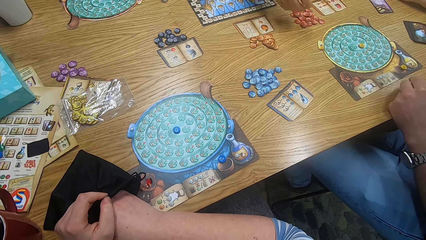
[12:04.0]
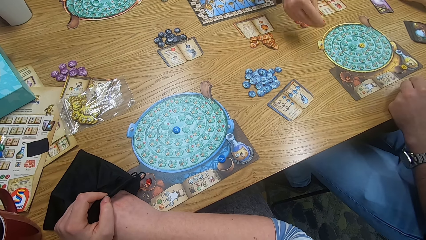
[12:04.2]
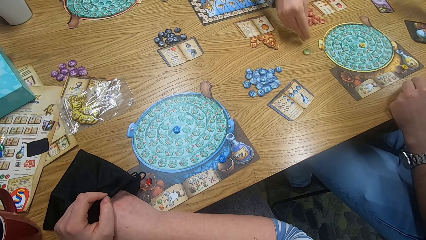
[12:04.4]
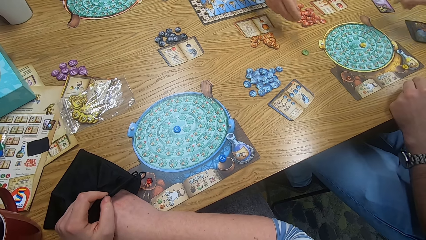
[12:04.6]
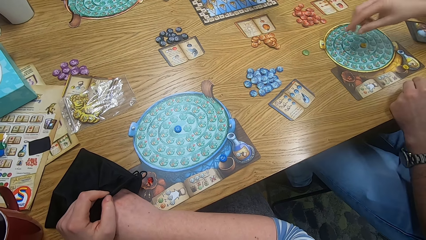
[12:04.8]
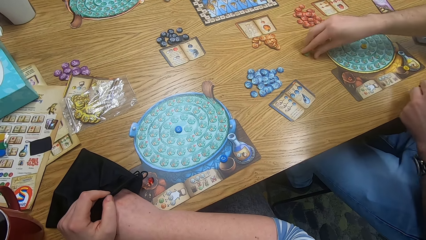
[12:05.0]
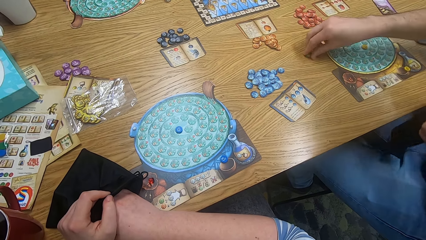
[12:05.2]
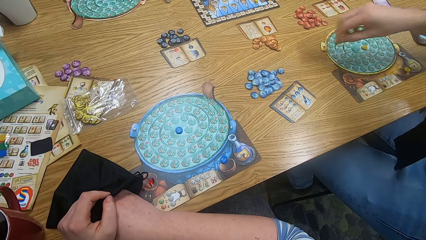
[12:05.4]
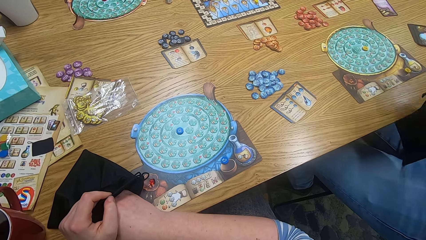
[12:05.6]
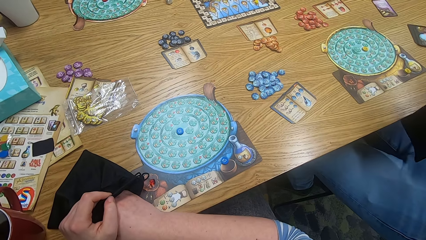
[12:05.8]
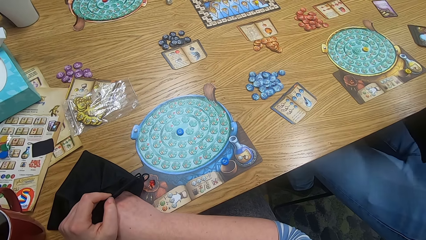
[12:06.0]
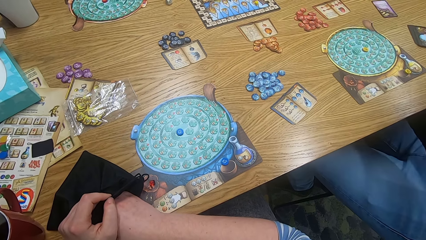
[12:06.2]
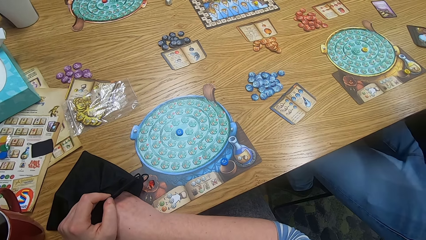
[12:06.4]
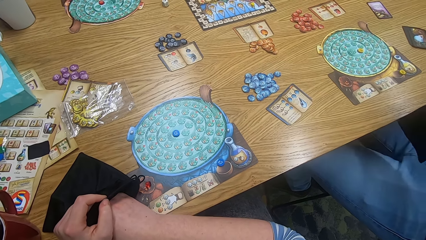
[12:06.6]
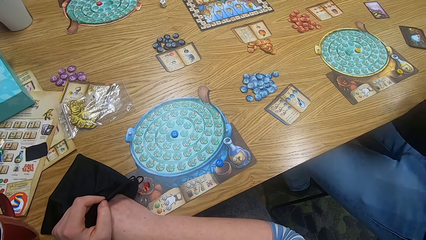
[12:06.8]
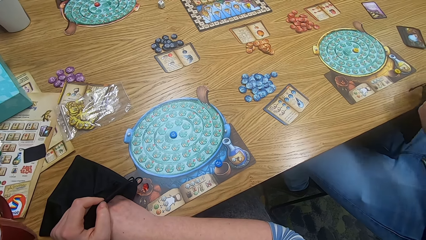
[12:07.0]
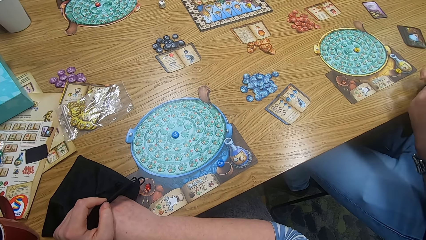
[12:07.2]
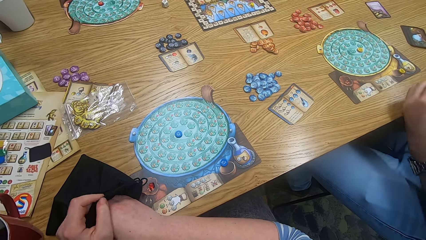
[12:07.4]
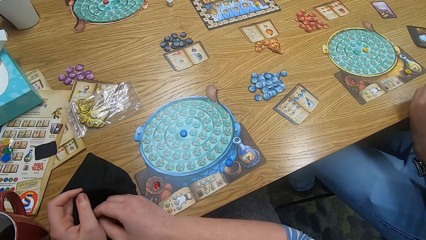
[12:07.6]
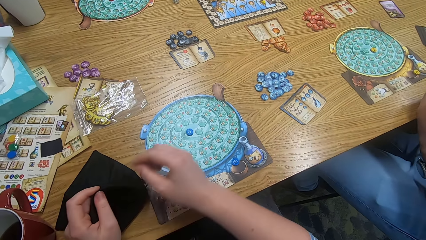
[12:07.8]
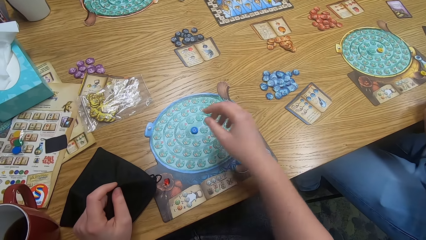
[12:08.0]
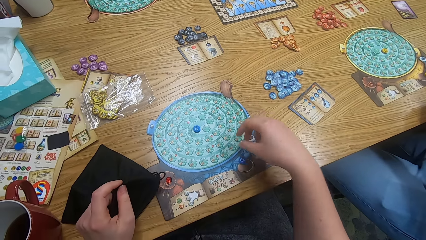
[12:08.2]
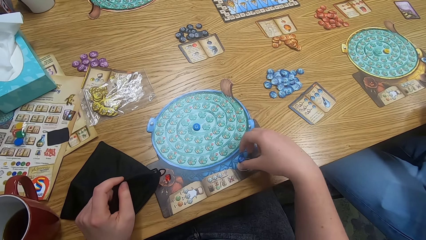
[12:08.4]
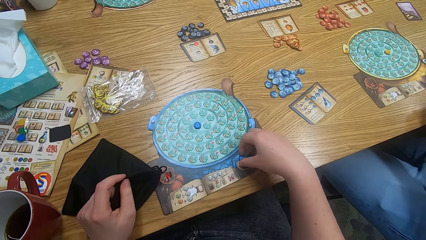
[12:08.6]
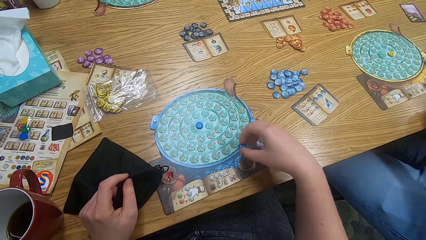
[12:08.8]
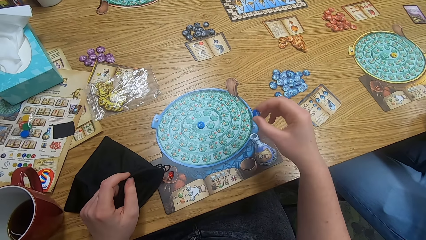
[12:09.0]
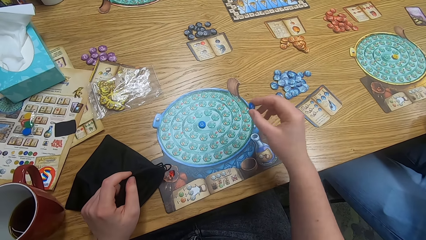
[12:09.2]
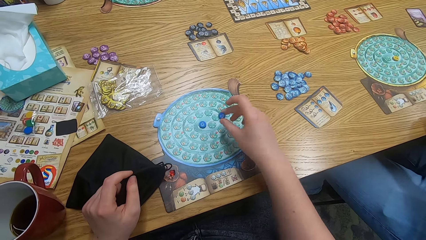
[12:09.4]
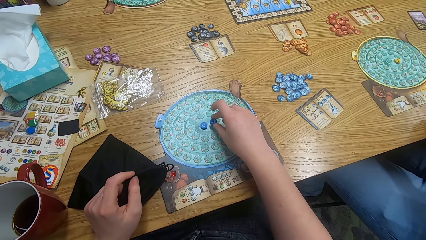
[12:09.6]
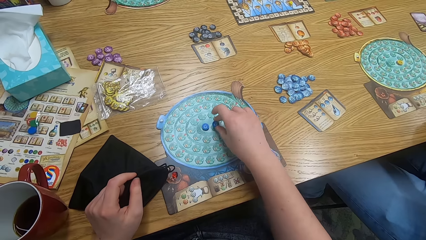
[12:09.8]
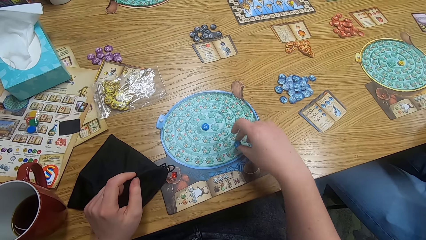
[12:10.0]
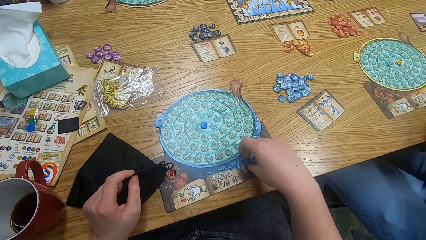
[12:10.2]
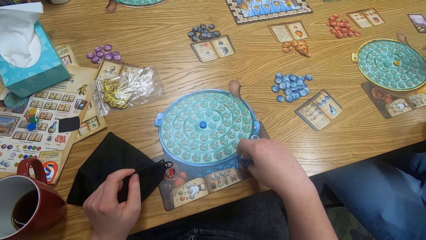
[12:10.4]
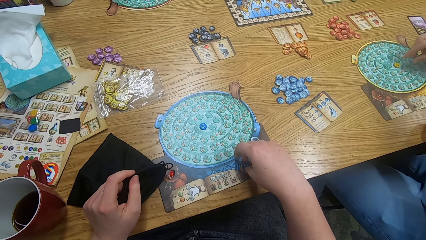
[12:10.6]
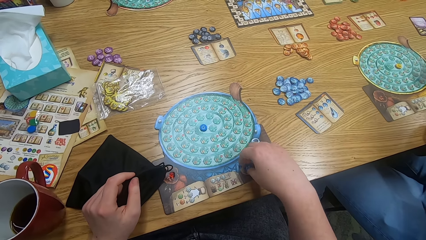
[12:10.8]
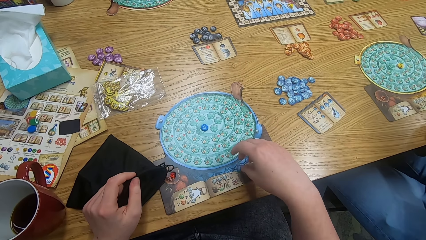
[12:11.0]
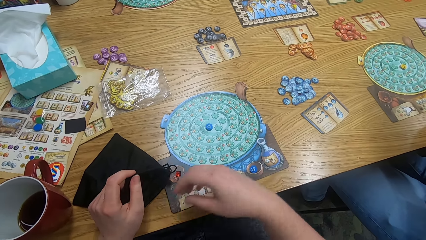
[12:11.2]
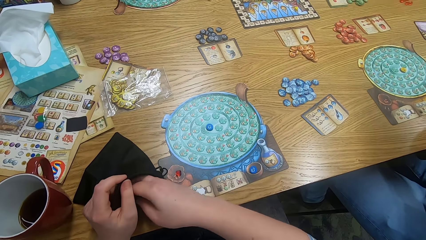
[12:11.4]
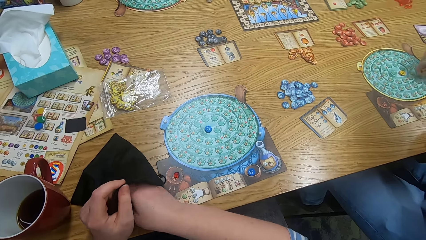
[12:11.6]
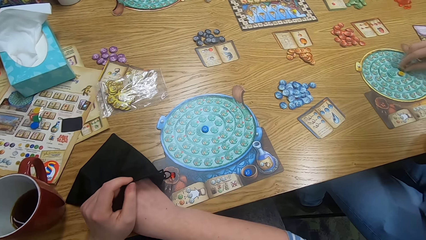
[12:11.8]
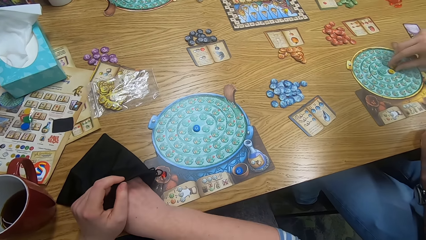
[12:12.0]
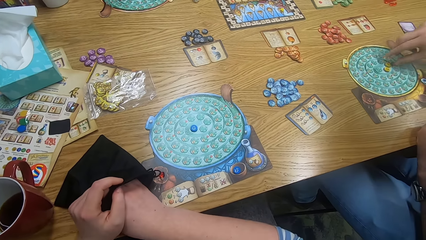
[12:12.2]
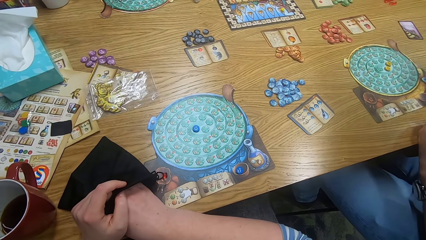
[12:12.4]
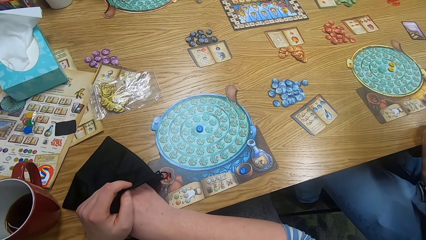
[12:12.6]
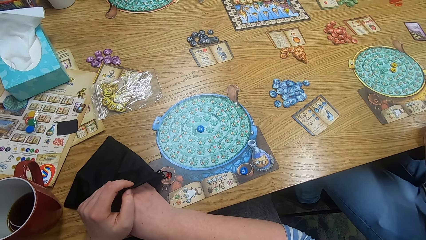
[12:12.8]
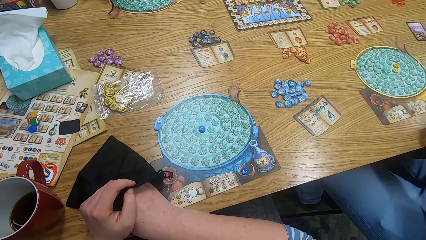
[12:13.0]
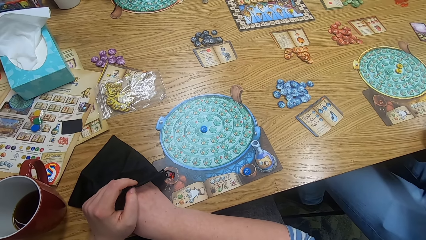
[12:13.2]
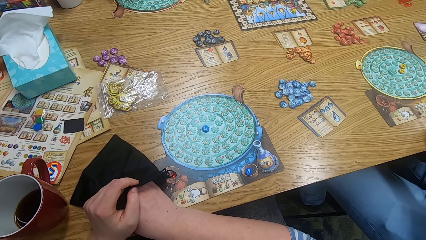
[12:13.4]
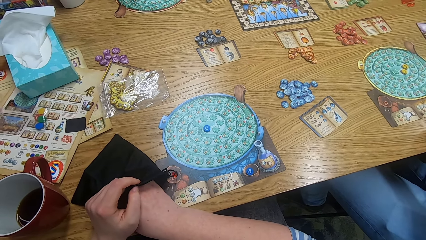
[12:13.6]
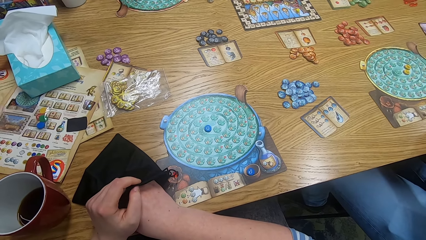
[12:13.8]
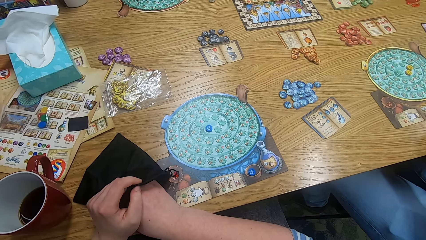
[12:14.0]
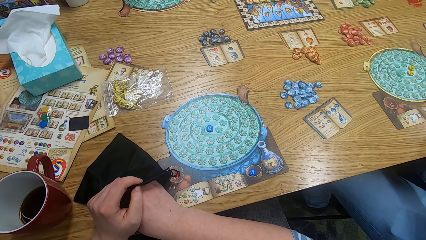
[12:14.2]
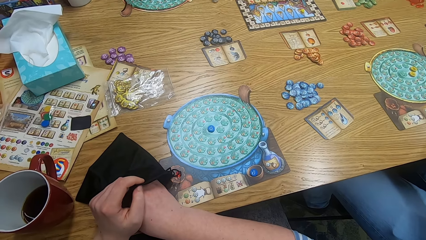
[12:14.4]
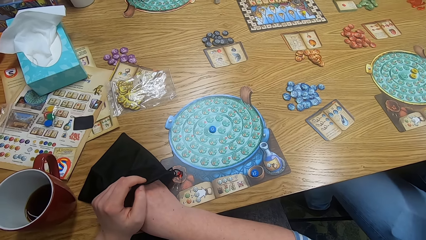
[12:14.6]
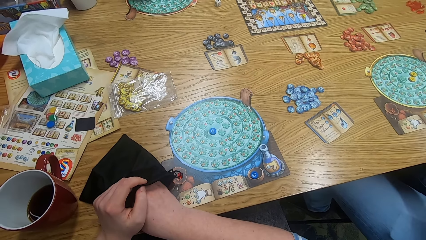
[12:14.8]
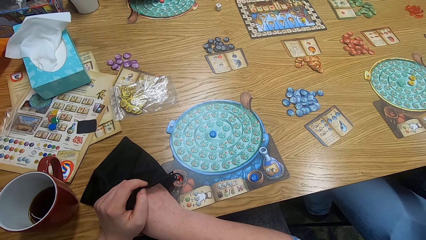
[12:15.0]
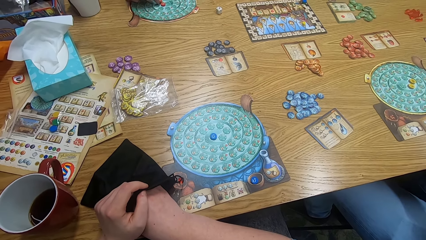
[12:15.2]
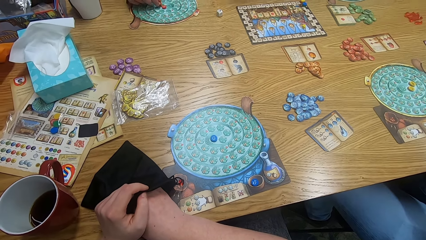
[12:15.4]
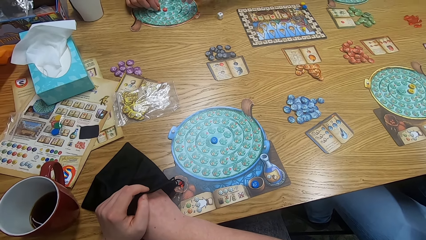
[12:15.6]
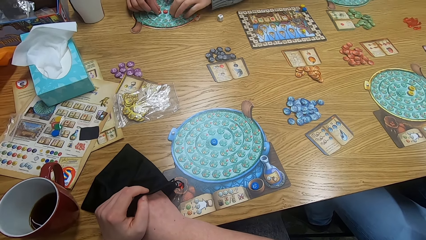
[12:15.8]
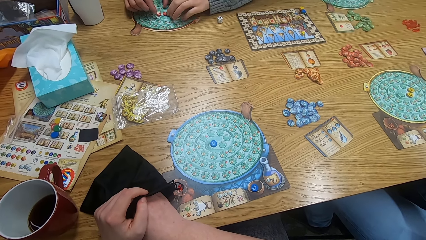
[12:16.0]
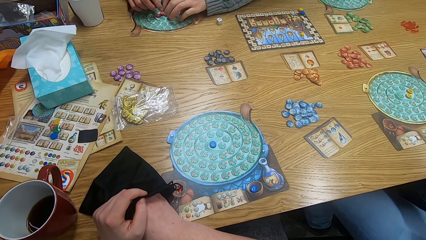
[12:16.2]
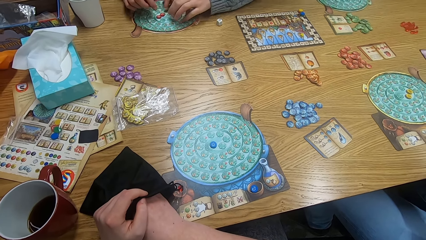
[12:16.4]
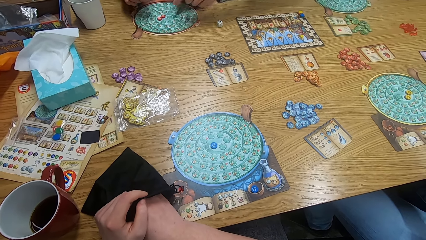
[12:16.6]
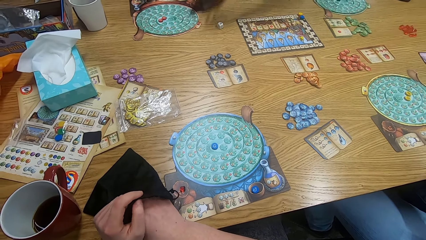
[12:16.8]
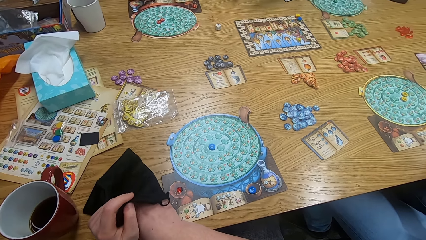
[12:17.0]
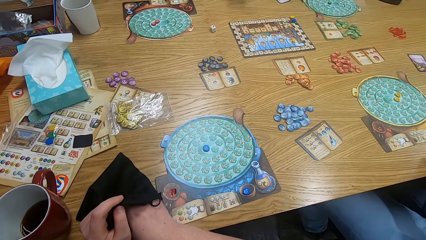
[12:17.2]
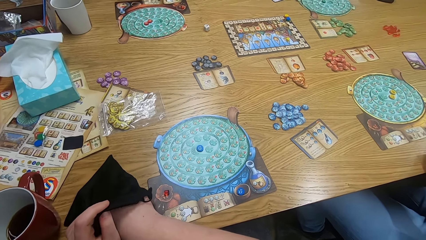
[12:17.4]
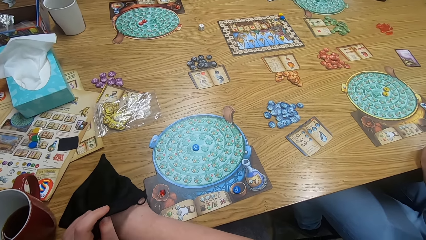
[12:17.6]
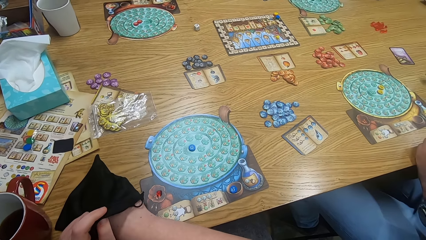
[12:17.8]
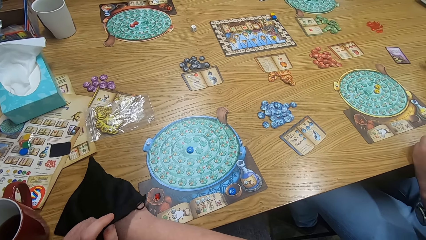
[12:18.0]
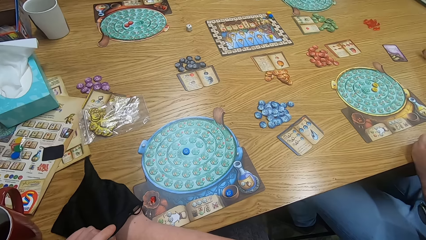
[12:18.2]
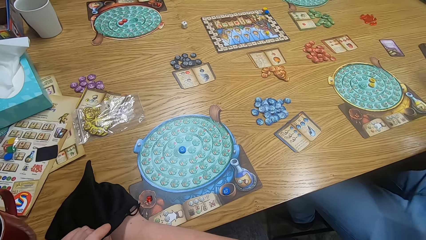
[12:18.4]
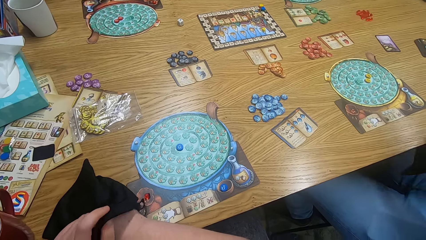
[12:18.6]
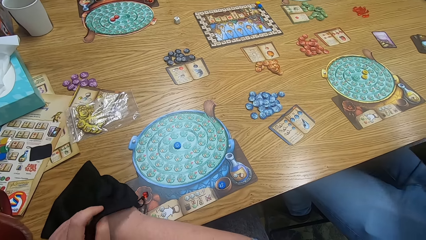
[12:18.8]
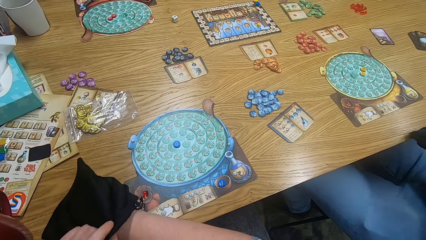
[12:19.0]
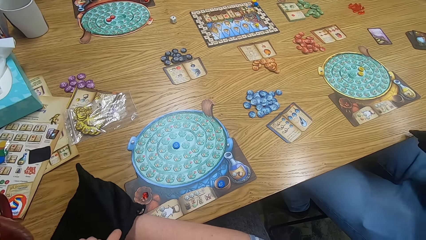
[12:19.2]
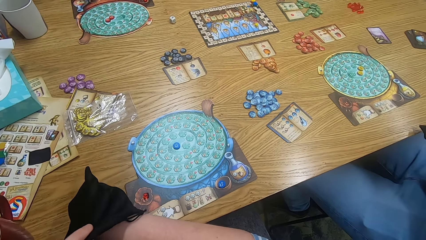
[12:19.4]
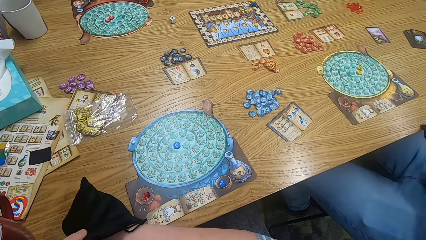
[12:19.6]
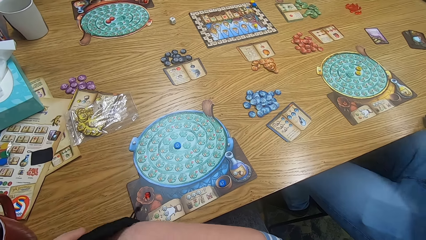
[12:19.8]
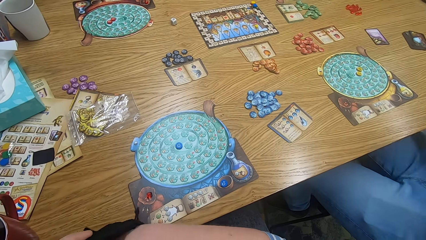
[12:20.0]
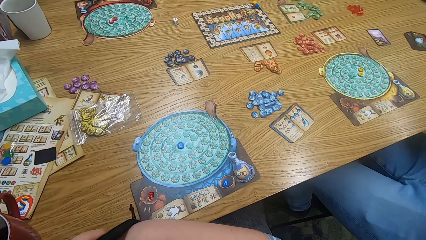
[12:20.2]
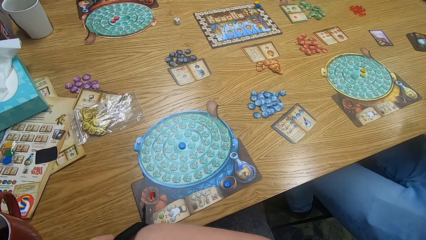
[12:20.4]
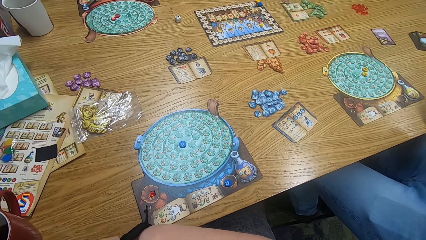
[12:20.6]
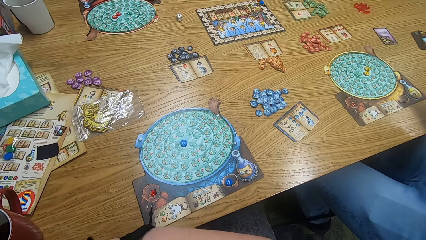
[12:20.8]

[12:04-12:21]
A man moves hands. The camera wearer puts a hand inside the bag. A person drops a tile on the table. The man plays the something game. Another man plays the something game. The camera wearer puts a hand inside the bag. They pick a tile from the table. The first man holds the bag. The camera wearer puts a hand inside the bag. They play the something game. They play scrabble. The first man plays something. The camera wearer inserts a hand in the bag. The first man plays something. The camera wearer looks around and puts a hand inside the bag. Another man plays the something game. The camera wearer puts a hand inside the bag. The first man puts a hand inside the bag. The camera wearer puts a hand inside the bag and searches the bag.
